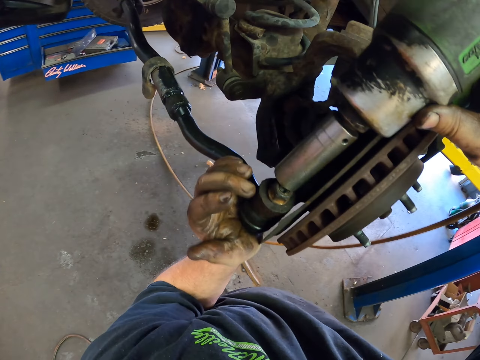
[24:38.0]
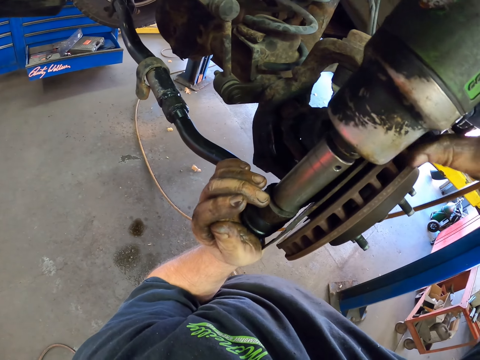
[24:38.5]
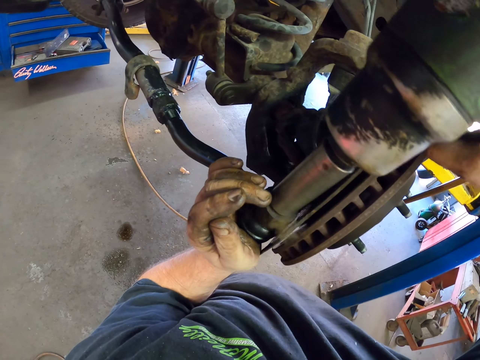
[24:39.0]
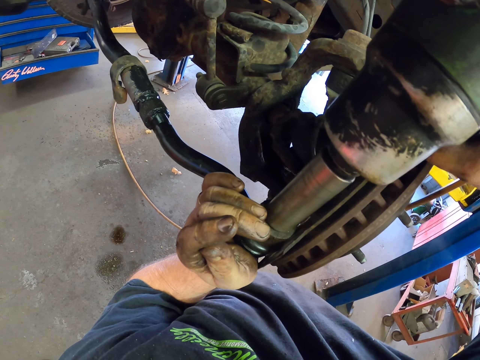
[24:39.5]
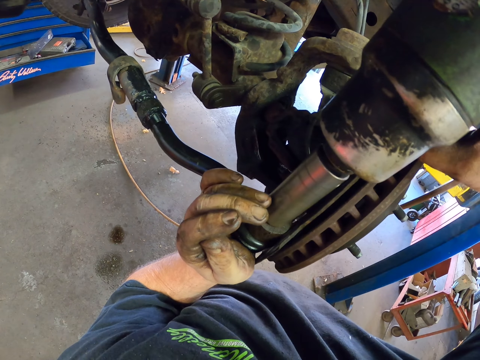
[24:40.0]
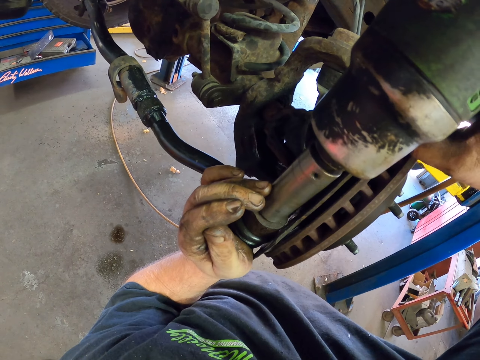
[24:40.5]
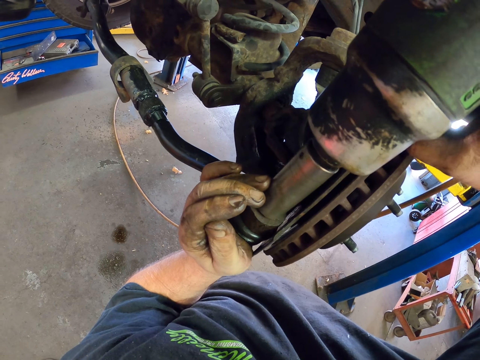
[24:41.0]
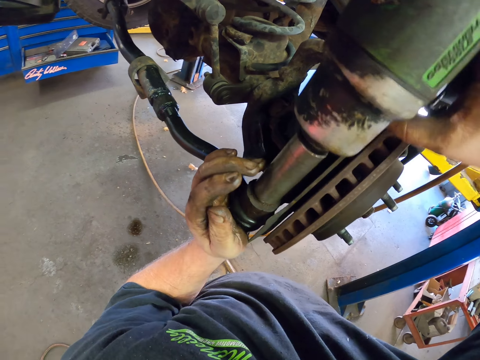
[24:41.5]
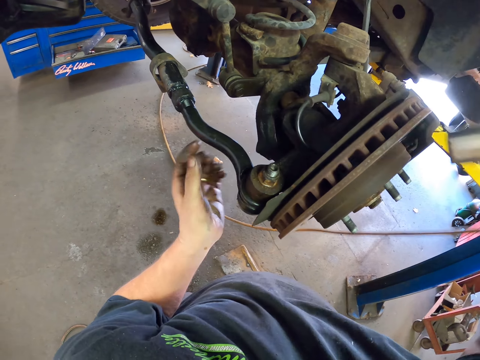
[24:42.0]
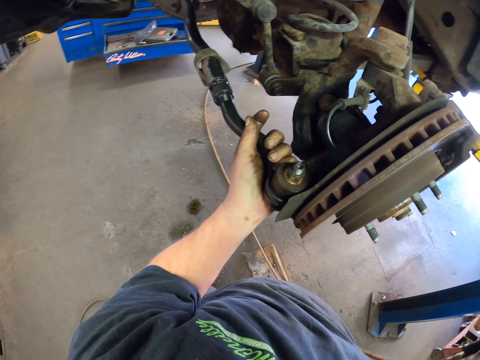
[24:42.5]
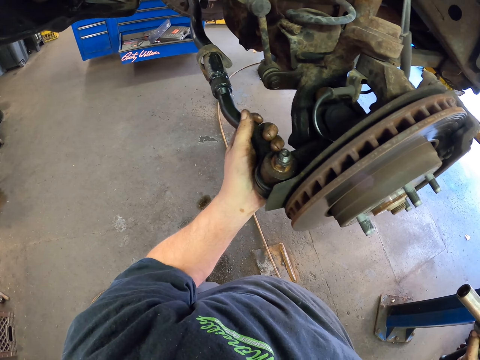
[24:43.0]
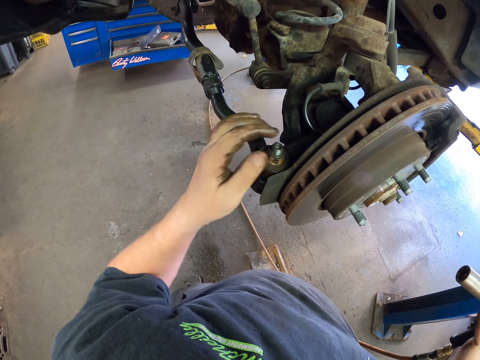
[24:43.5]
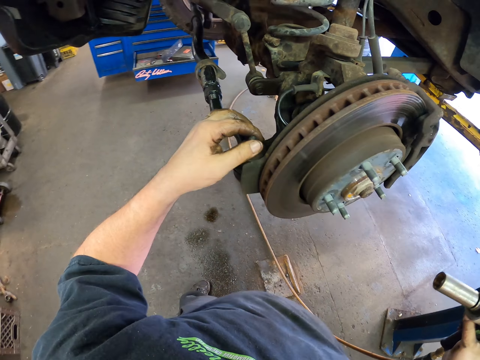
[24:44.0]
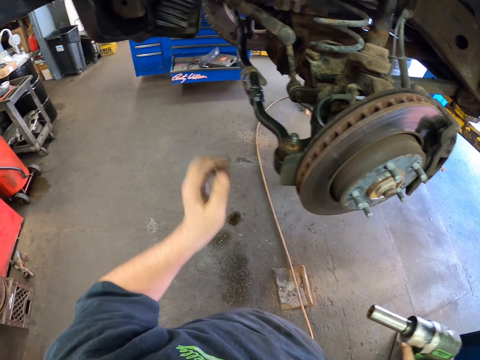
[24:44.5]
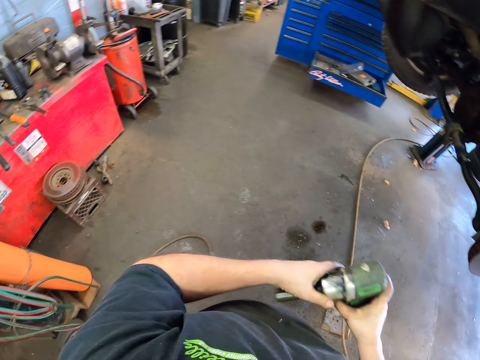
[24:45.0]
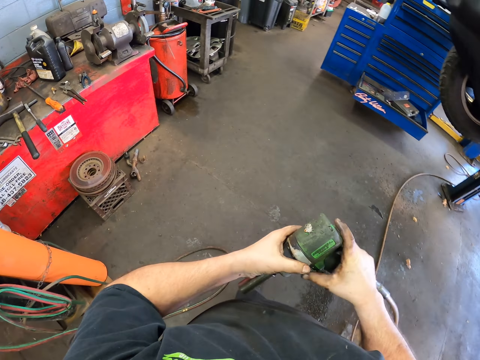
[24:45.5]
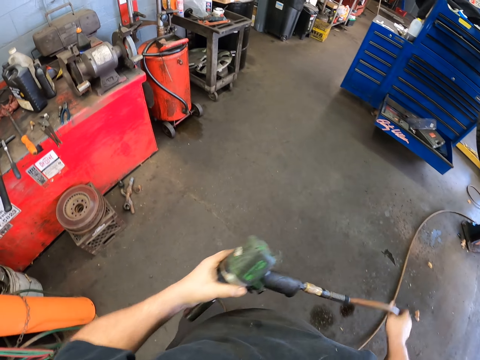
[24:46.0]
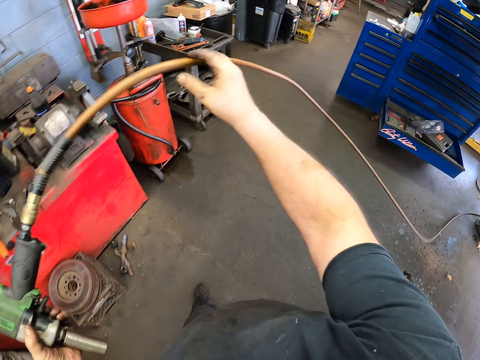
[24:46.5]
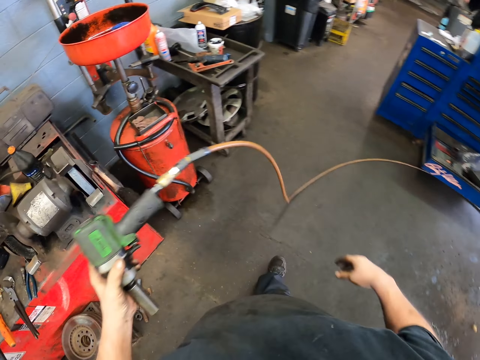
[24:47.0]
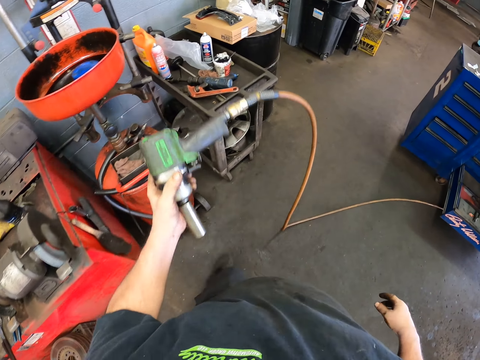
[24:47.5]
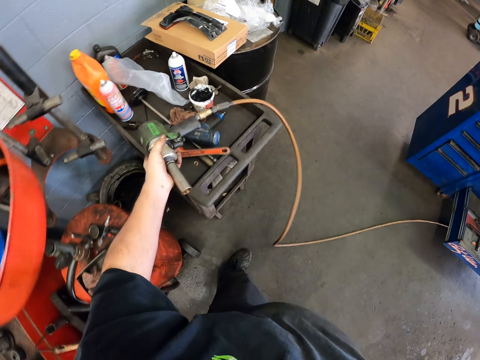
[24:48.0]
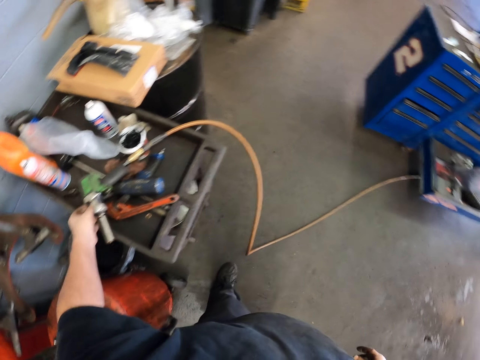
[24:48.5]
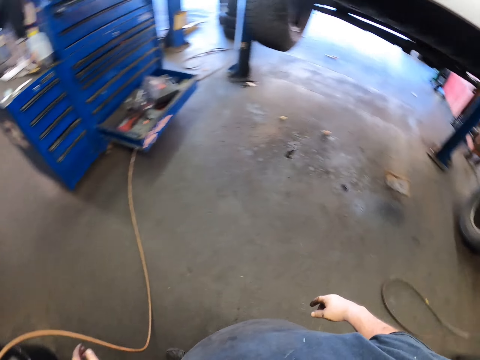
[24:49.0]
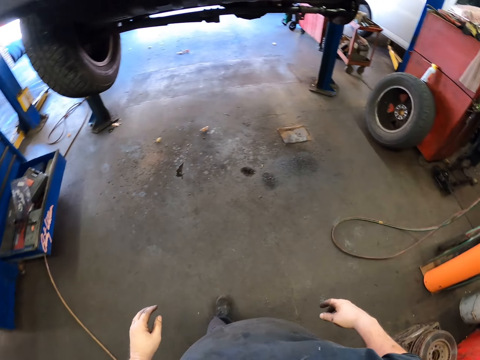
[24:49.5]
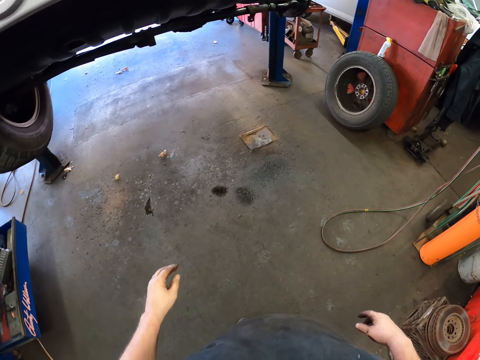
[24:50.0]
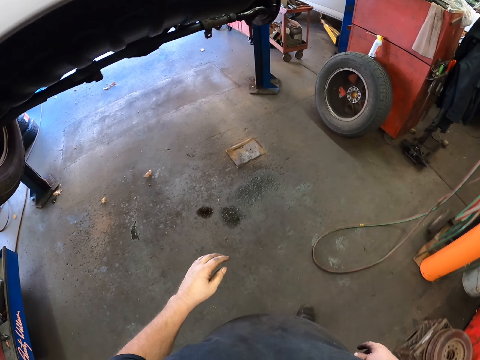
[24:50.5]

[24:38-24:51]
The camera wearer puts the nut on the bolt with the drill. They drill a machine. They touch the car part, move the hand, touch the nut, and pass the drill to the left hand. They walk around. They move the wire. They step forward. They put the drill on the table. They step forward. They walk around.
